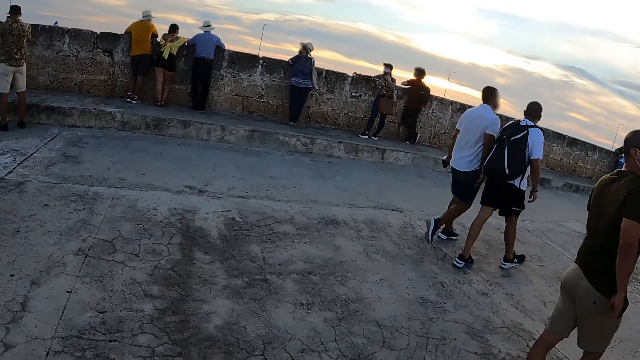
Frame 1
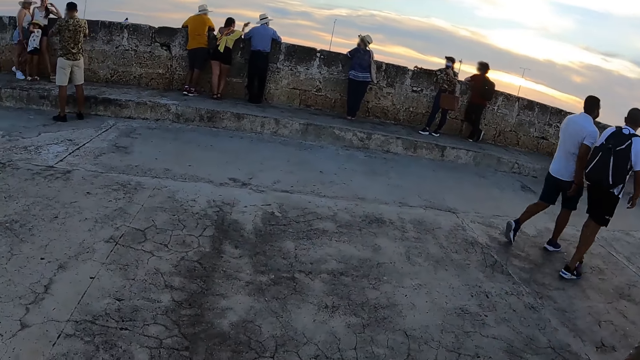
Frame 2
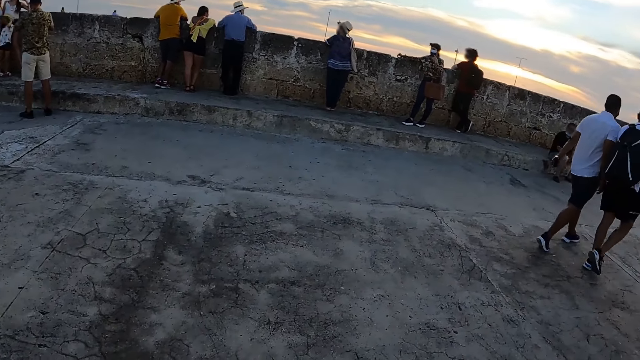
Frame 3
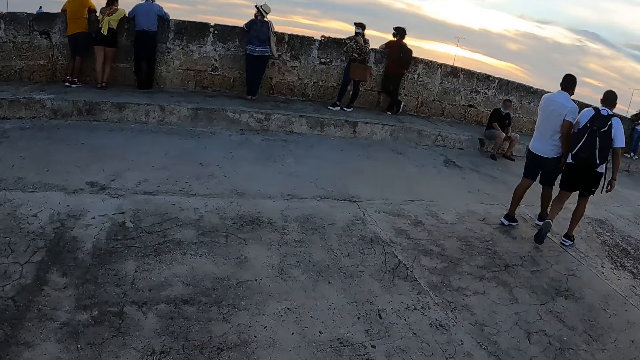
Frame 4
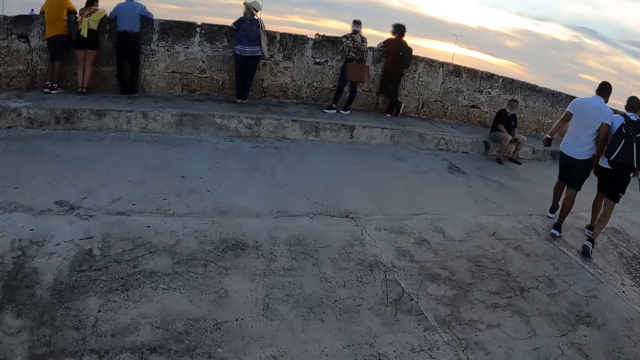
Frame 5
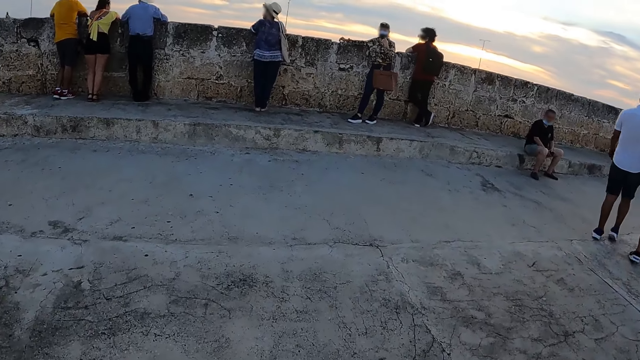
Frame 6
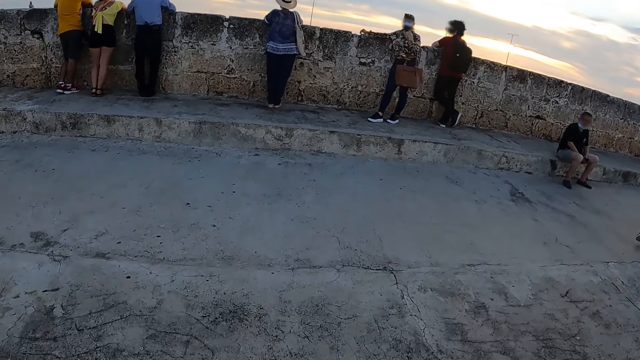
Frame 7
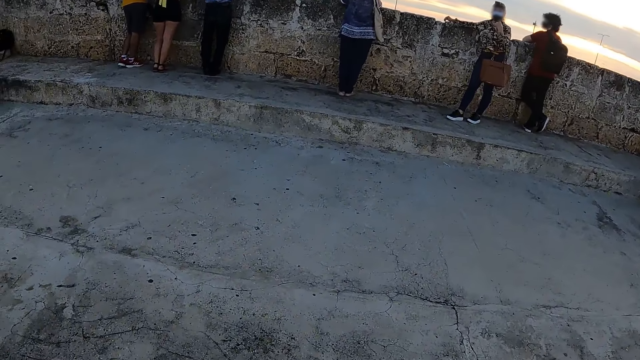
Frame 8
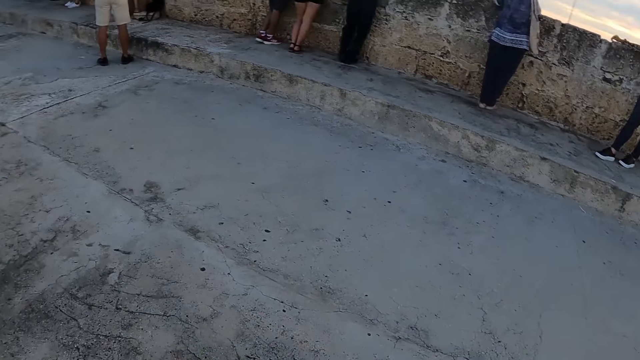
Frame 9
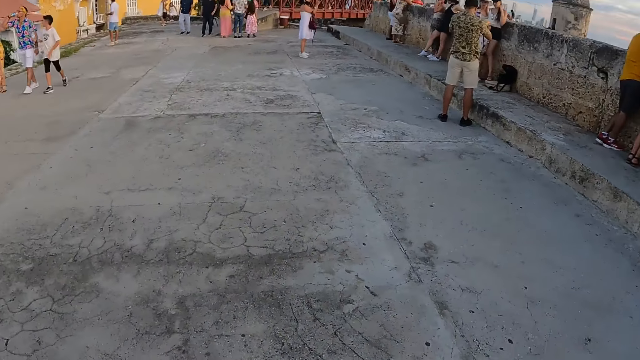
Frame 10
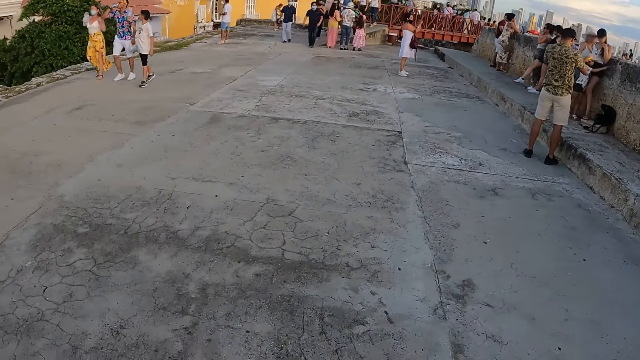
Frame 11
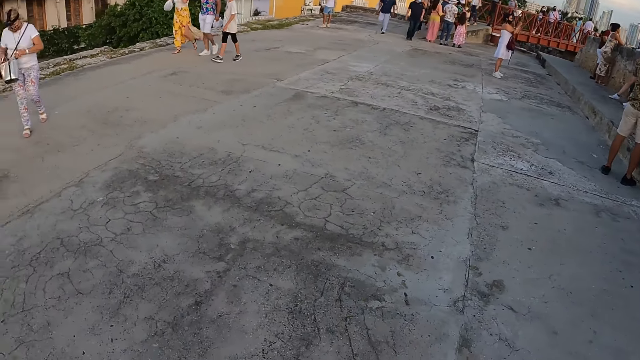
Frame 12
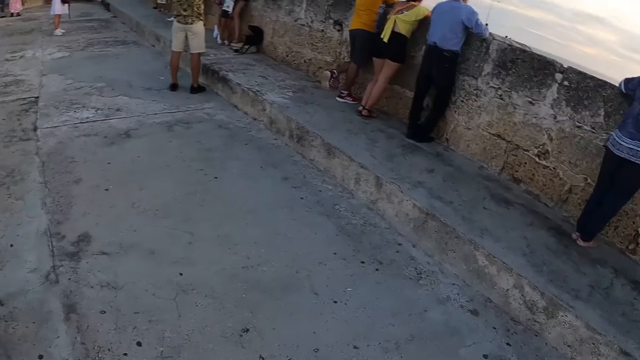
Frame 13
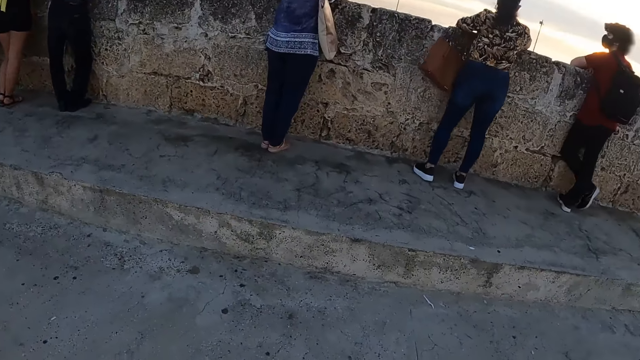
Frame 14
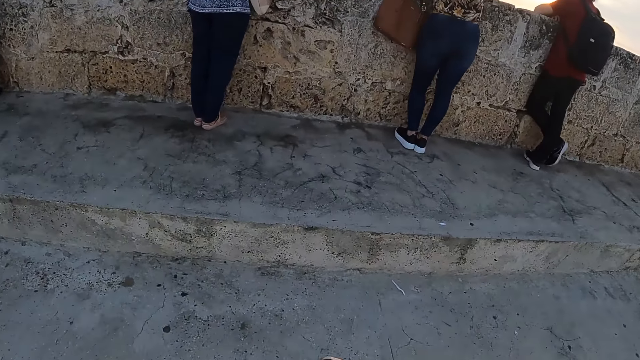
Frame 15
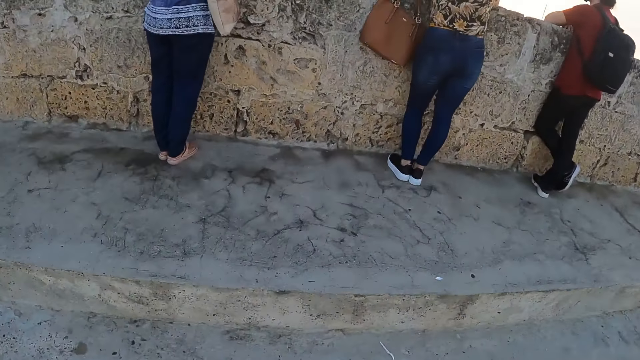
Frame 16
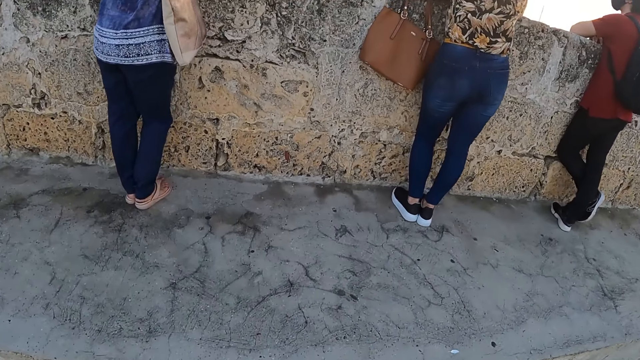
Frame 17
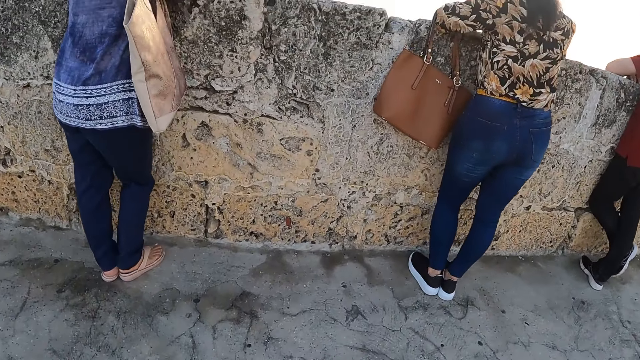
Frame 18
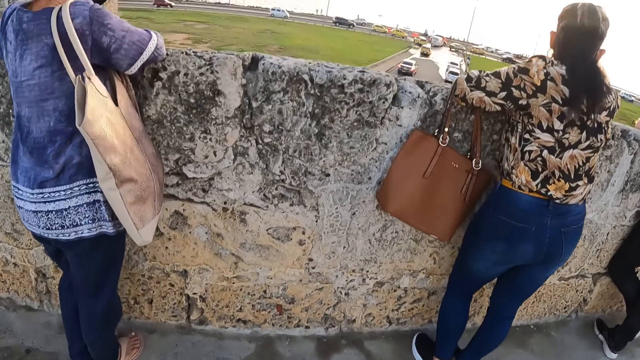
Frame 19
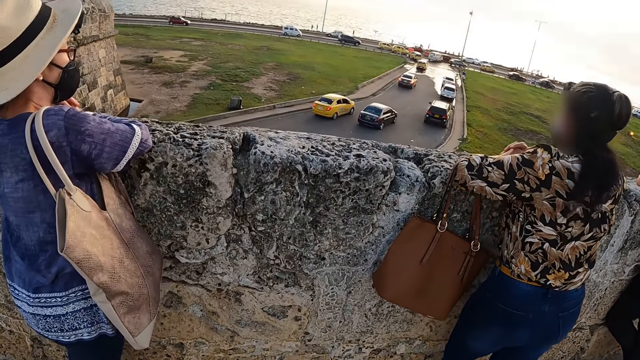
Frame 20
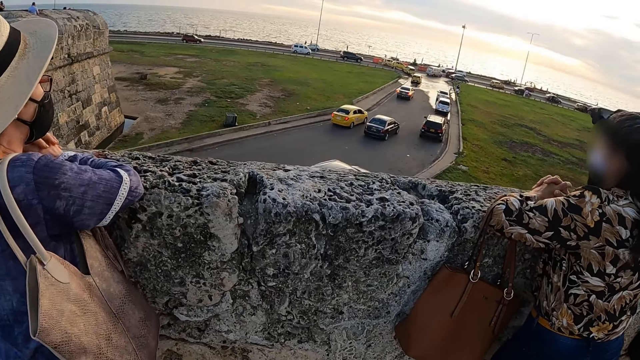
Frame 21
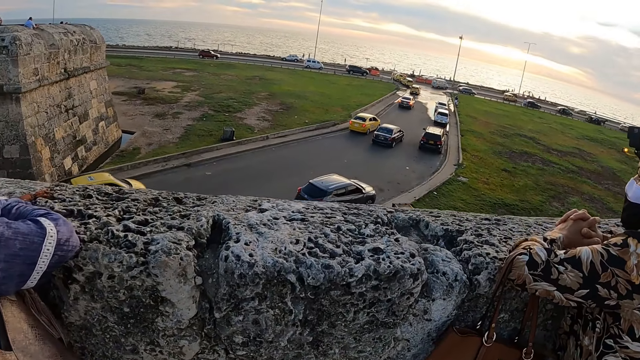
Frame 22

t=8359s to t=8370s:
The camera wearer looks around the pavement. They walk along the road and walk towards the wall.

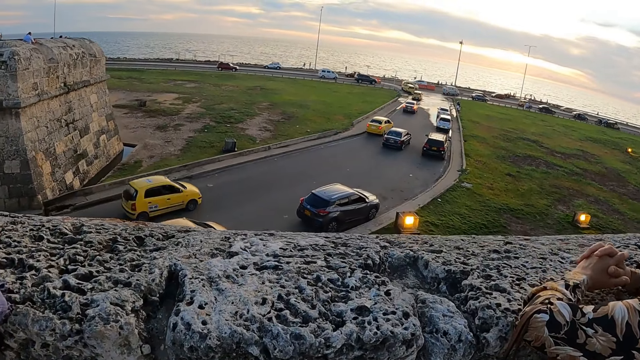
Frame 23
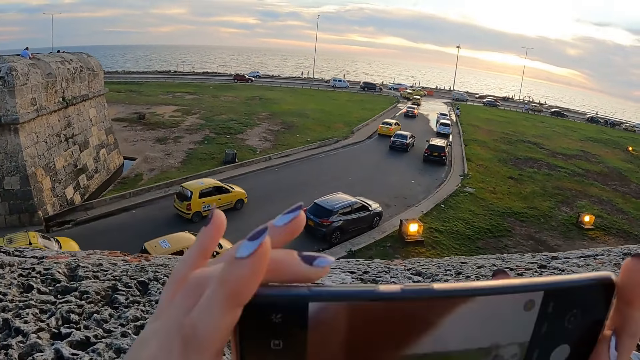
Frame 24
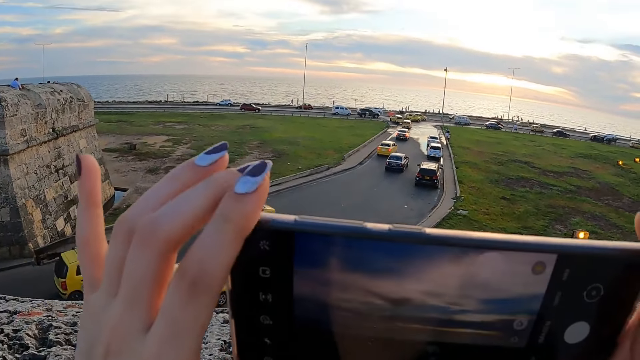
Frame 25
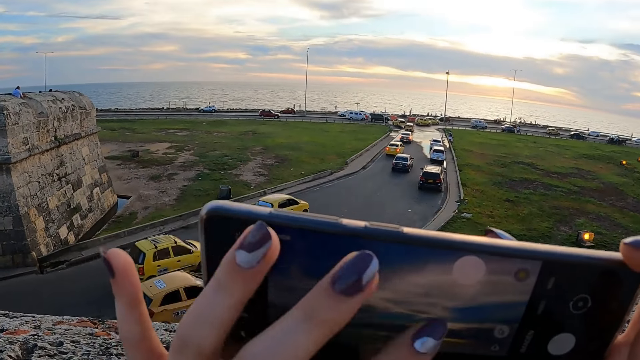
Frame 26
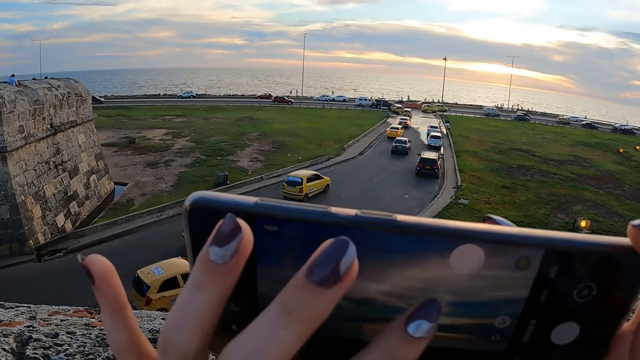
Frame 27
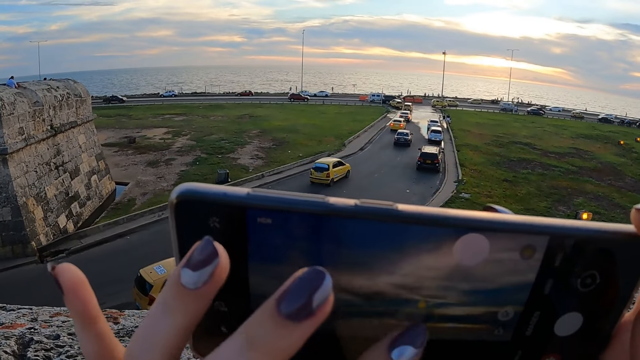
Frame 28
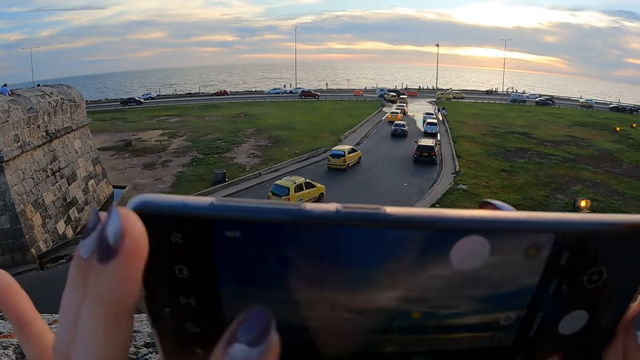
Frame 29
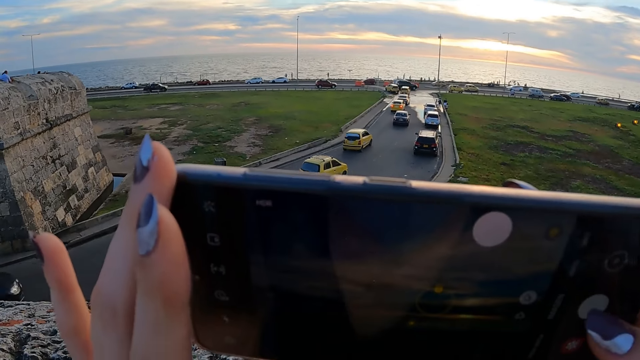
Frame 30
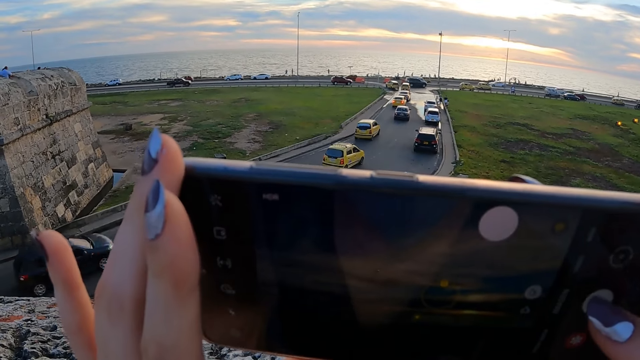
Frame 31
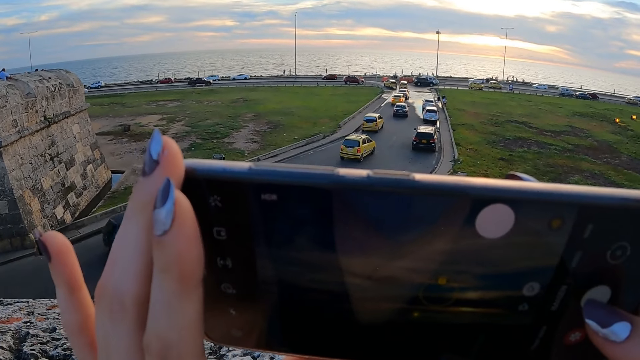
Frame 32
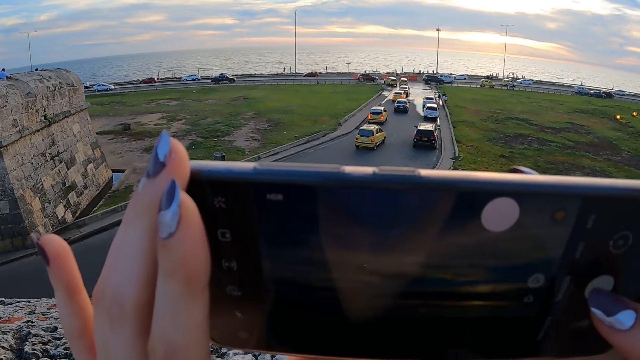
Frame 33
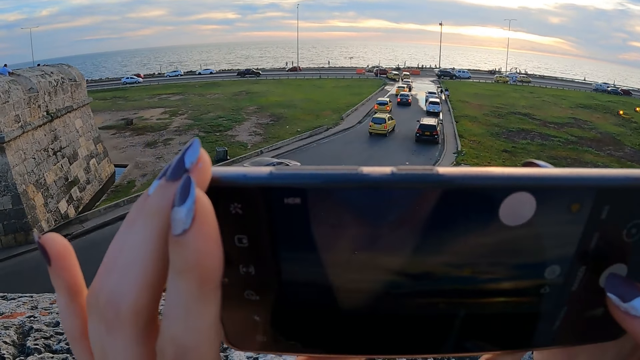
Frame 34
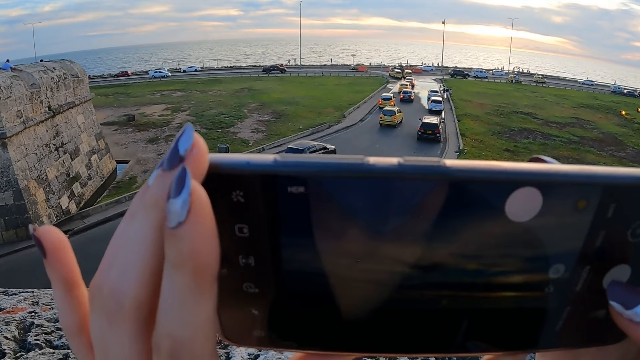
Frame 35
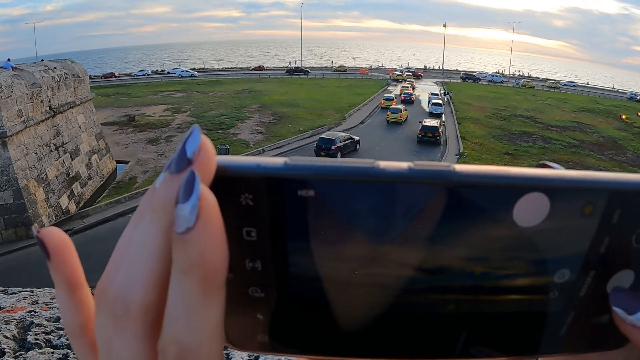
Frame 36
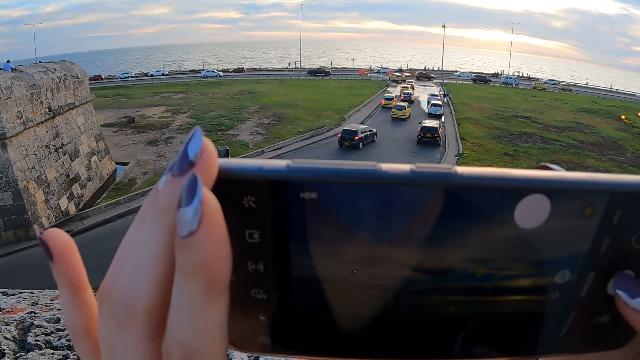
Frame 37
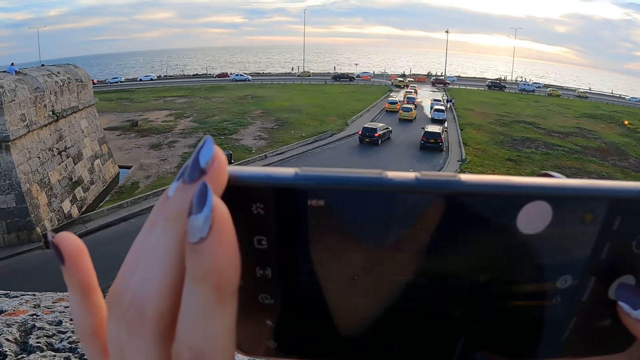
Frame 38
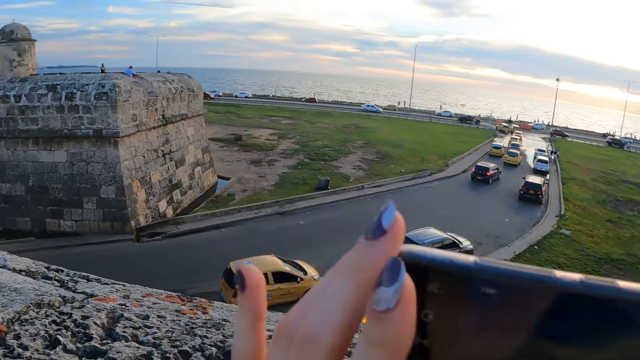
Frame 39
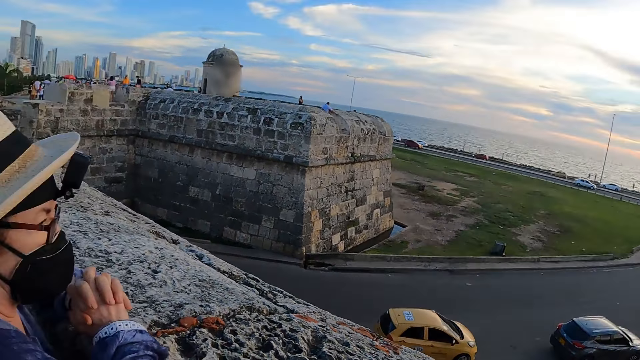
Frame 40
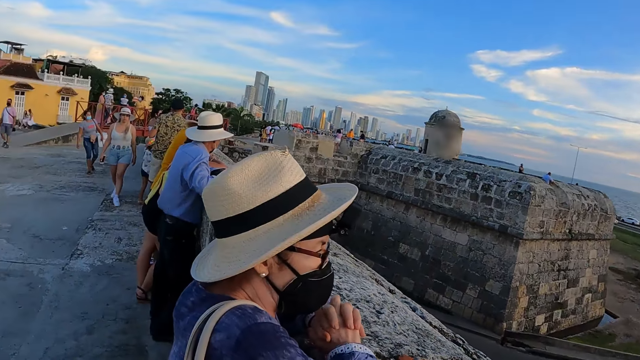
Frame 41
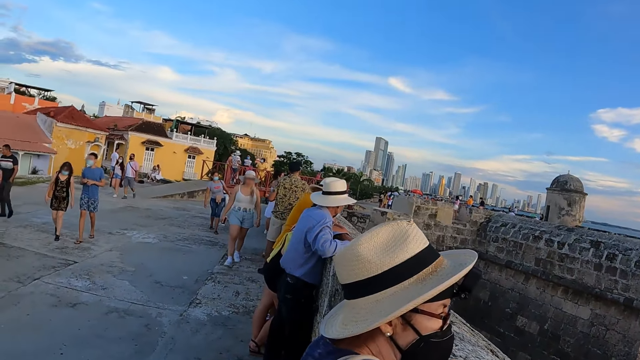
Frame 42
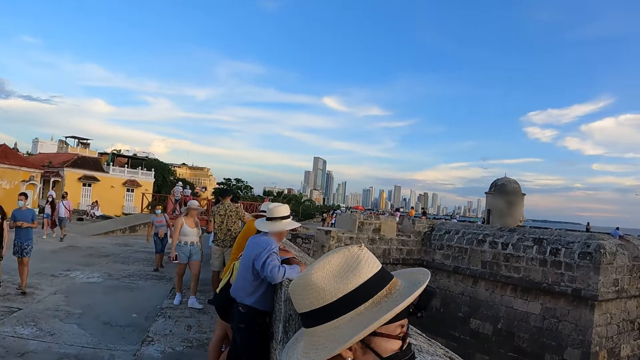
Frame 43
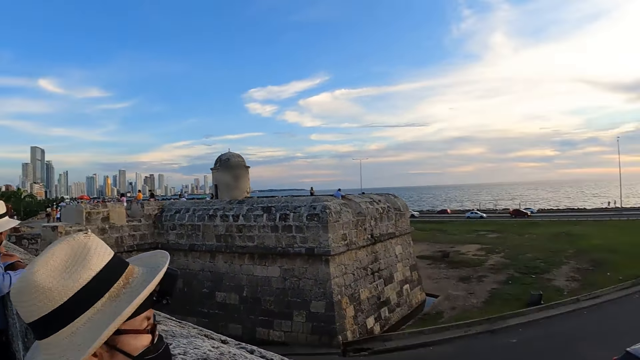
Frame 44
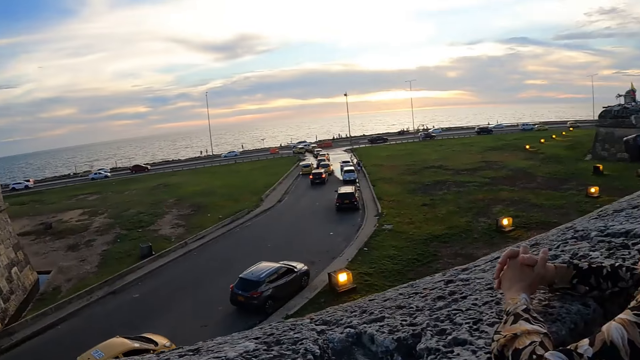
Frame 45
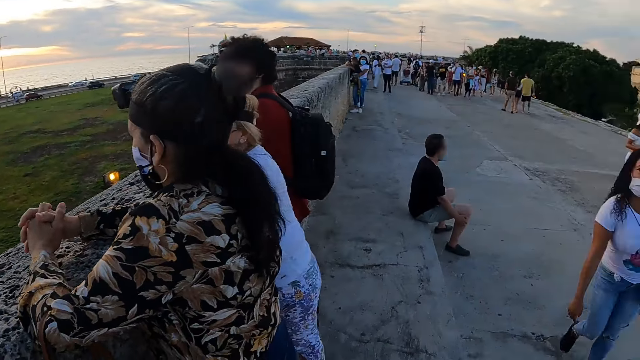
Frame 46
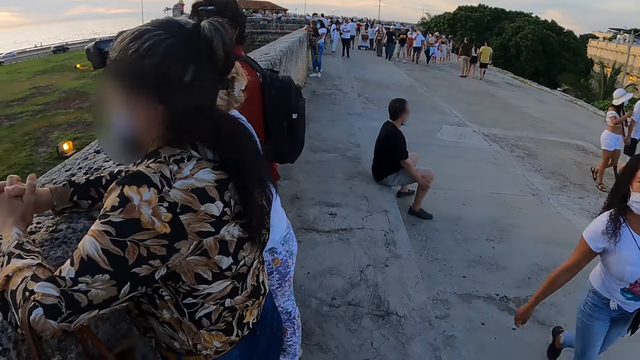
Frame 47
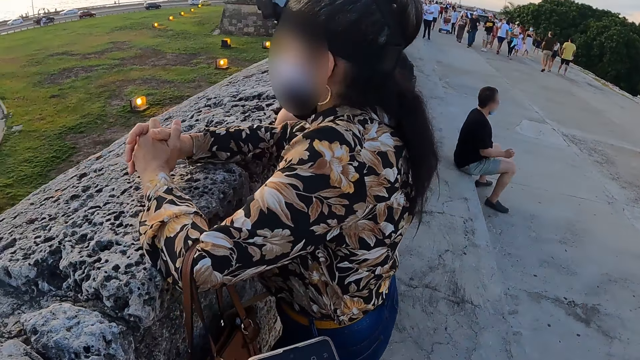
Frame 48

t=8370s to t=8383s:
The camera wearer operates the phone in her hands. She takes a picture with her phone. She looks around.
